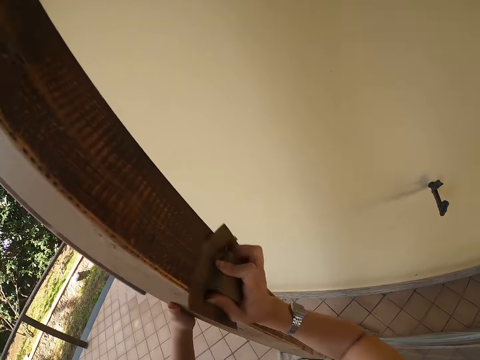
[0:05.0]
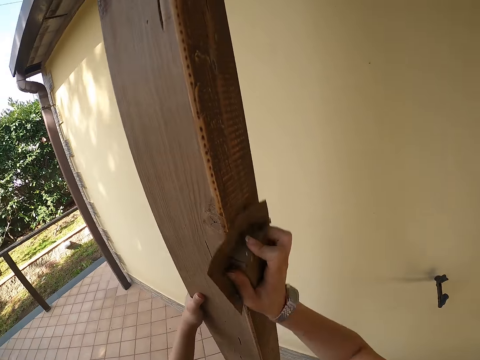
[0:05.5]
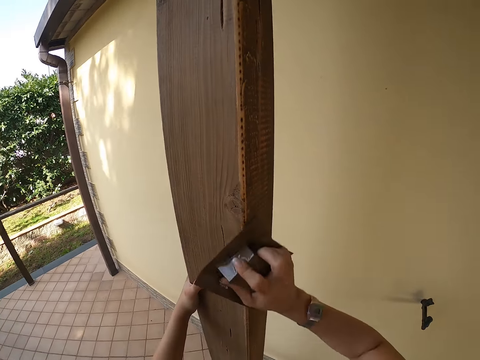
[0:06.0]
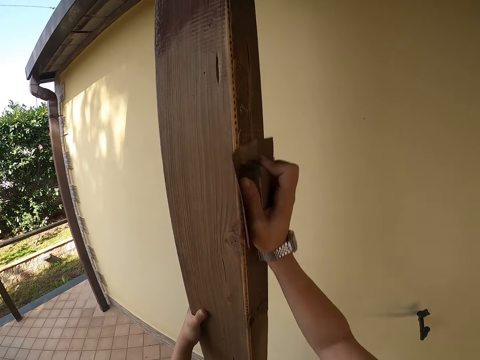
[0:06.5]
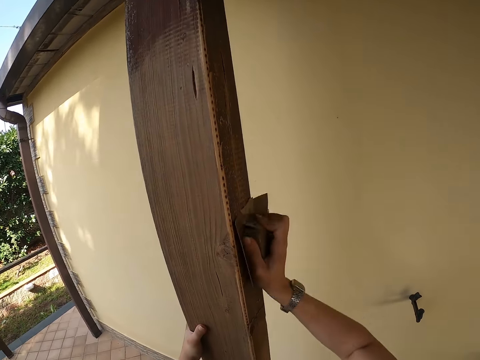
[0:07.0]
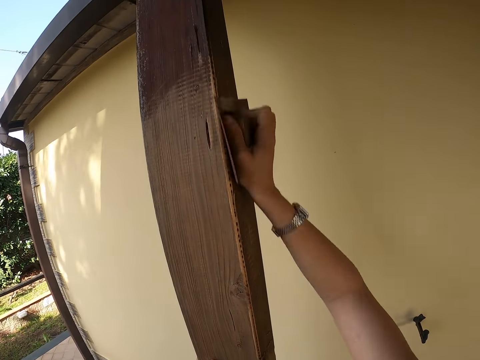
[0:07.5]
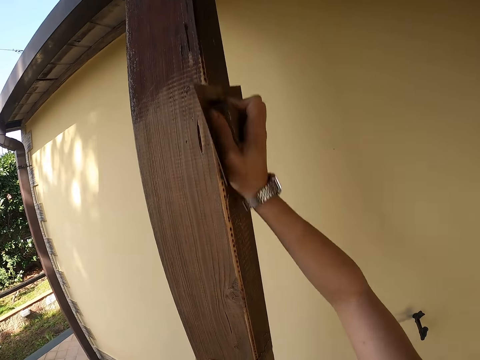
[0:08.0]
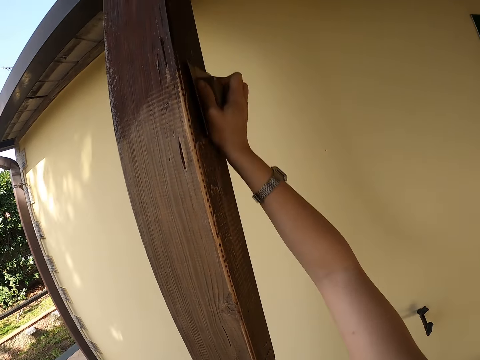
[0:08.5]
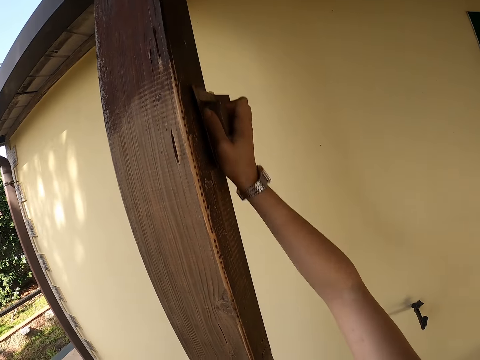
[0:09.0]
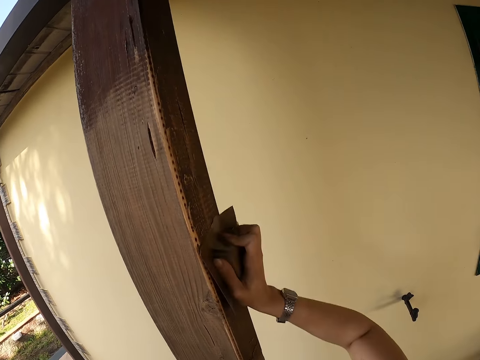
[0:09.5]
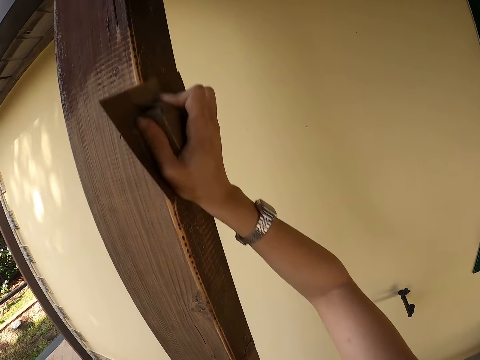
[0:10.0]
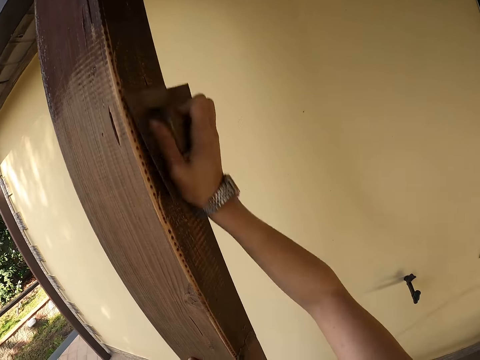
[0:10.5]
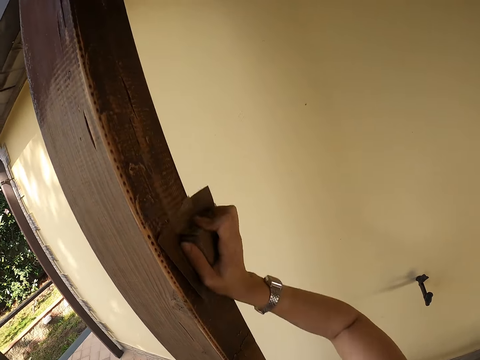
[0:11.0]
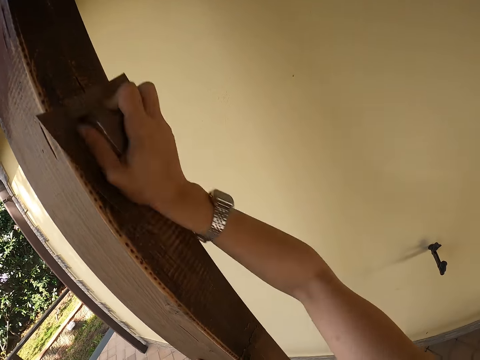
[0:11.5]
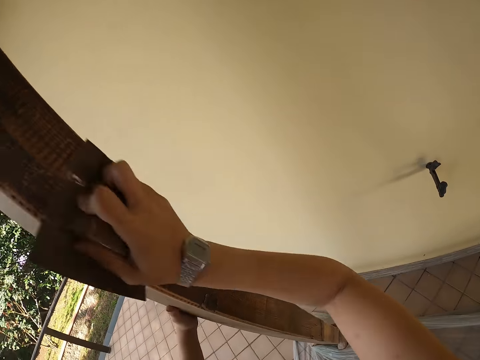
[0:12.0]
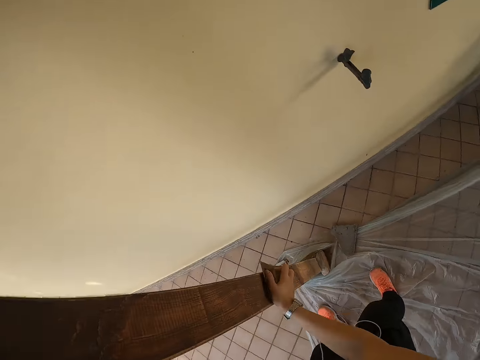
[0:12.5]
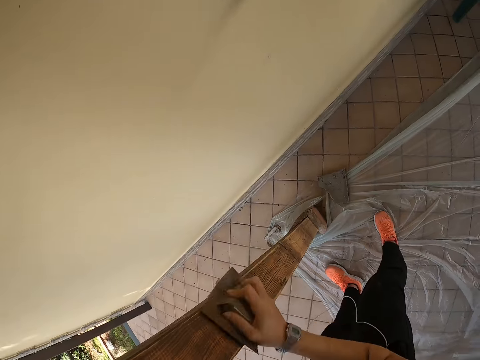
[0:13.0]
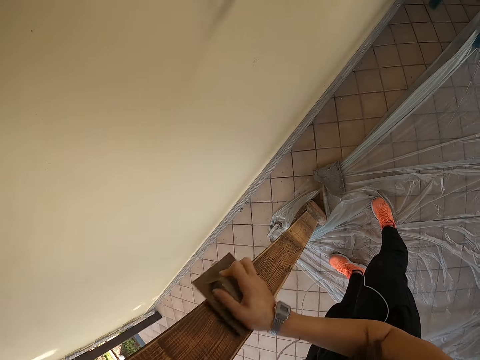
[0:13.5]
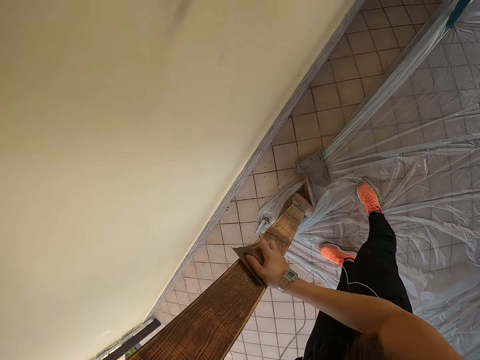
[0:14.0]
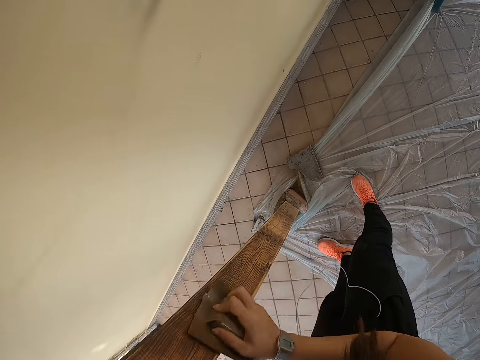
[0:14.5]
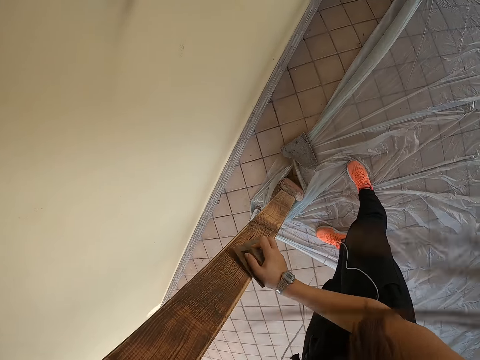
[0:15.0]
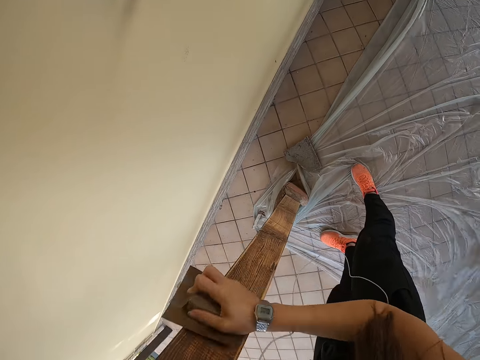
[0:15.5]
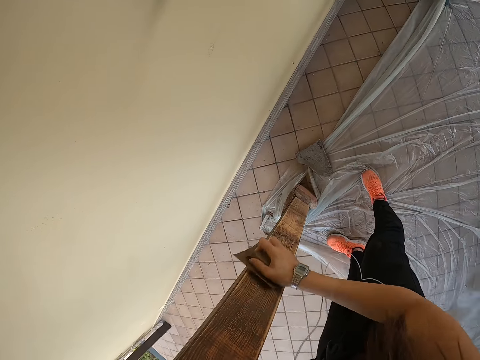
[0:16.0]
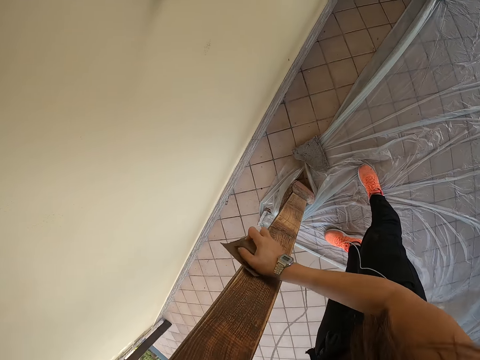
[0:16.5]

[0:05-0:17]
The camera wearer scrubs the middle part of the timber. They scrub the upper part of the timber. They scratch the lower part of the timber.

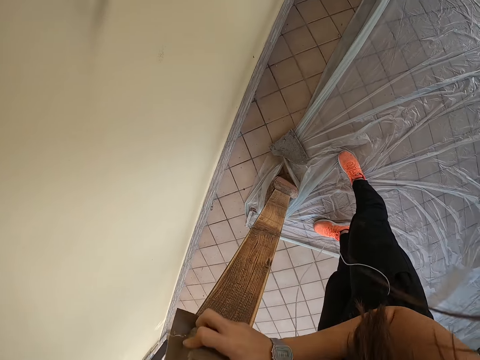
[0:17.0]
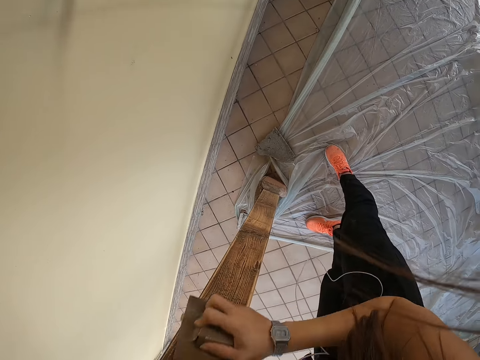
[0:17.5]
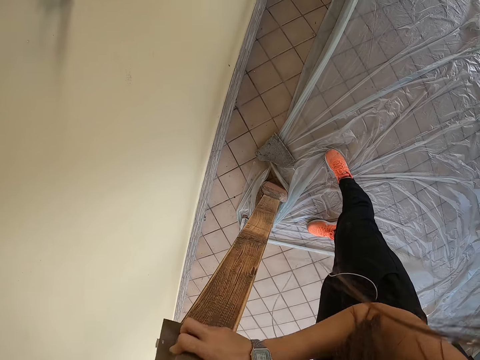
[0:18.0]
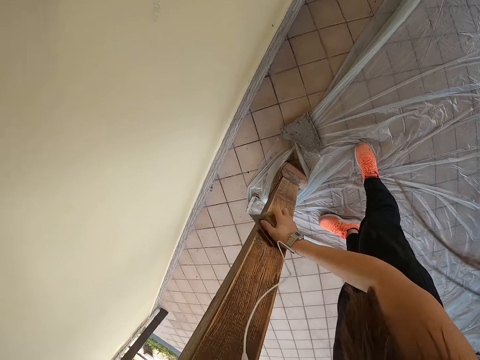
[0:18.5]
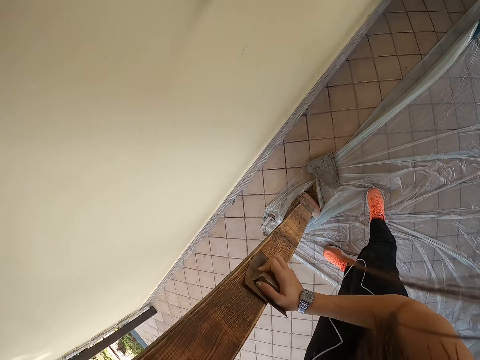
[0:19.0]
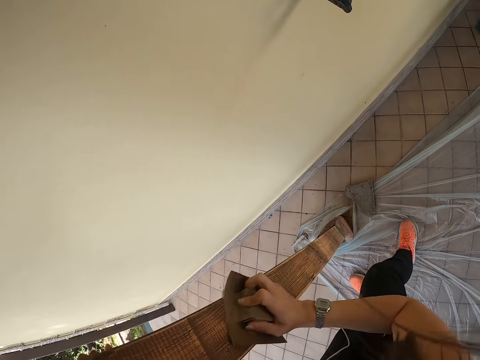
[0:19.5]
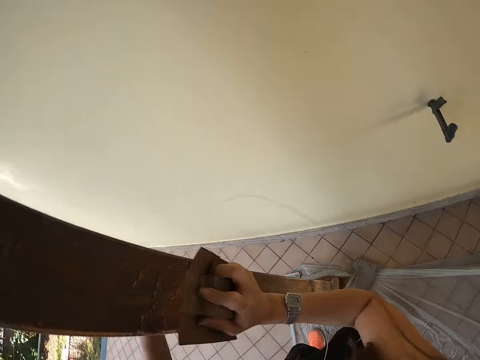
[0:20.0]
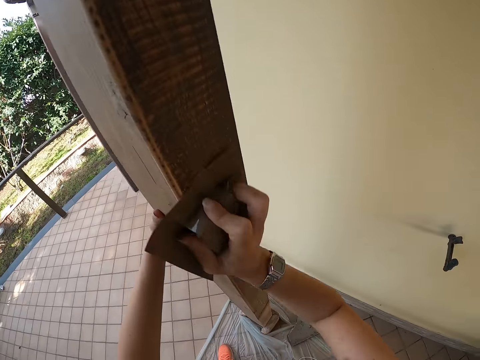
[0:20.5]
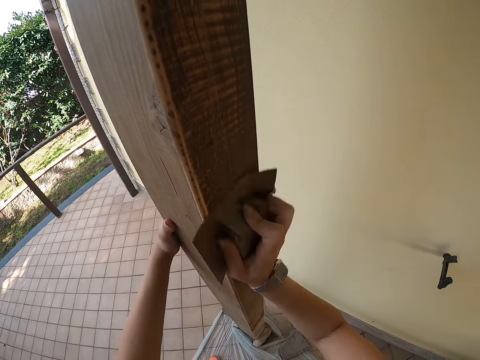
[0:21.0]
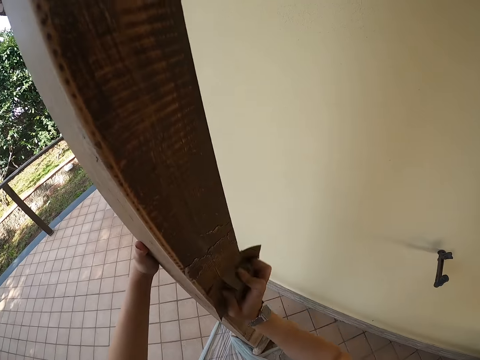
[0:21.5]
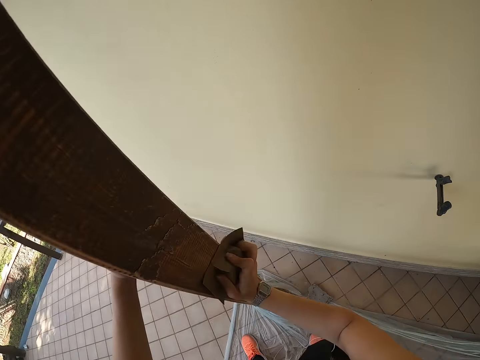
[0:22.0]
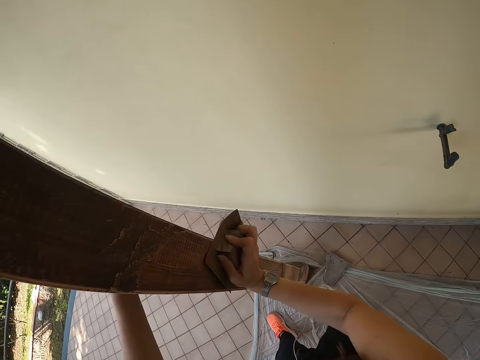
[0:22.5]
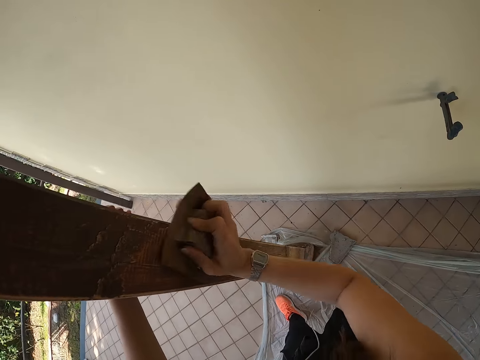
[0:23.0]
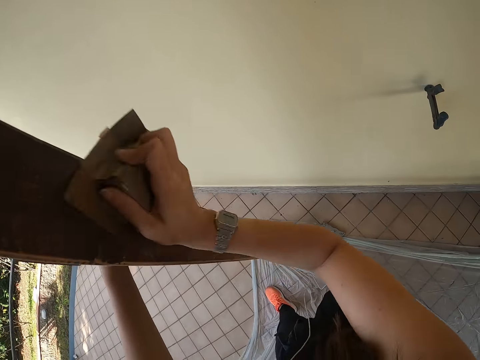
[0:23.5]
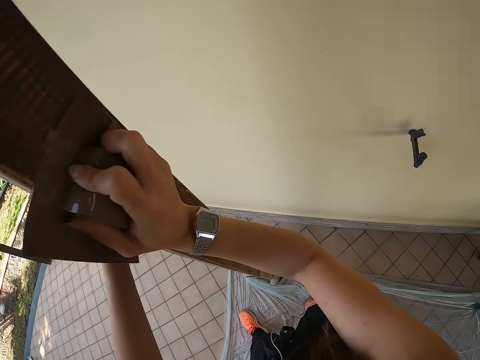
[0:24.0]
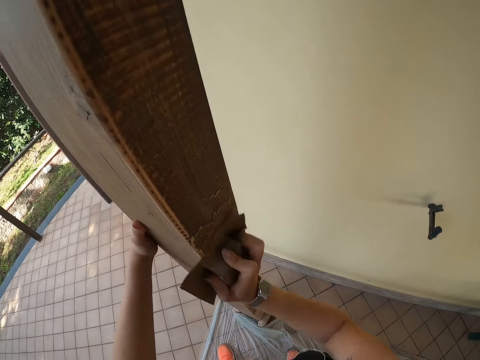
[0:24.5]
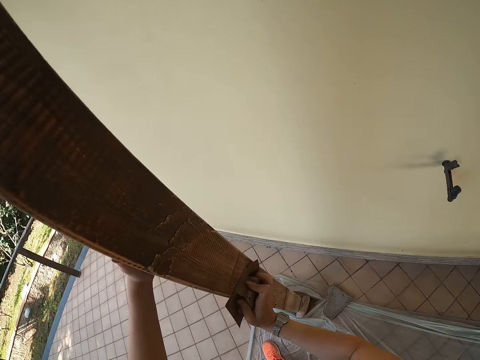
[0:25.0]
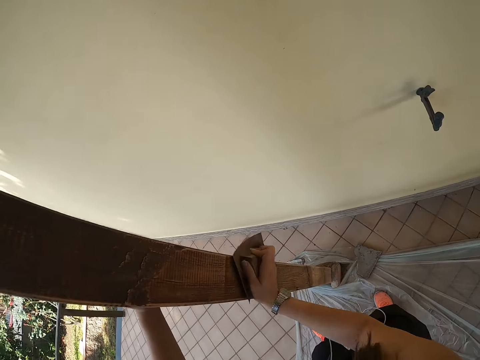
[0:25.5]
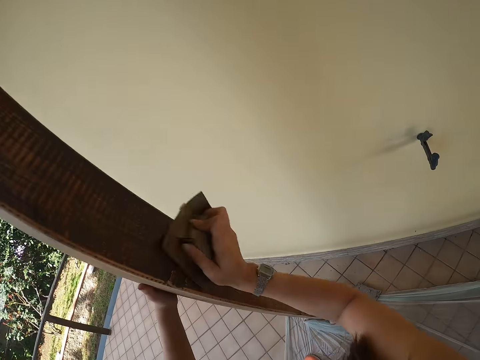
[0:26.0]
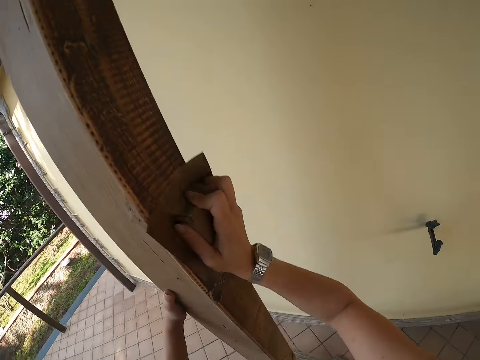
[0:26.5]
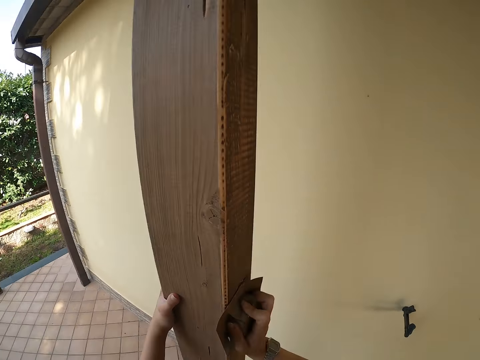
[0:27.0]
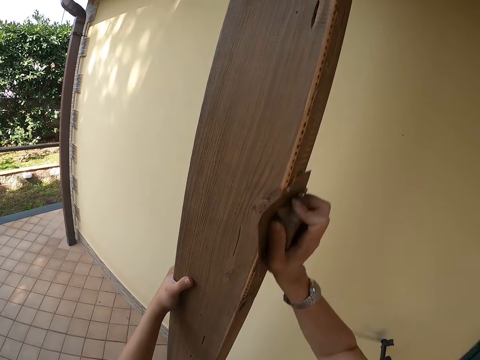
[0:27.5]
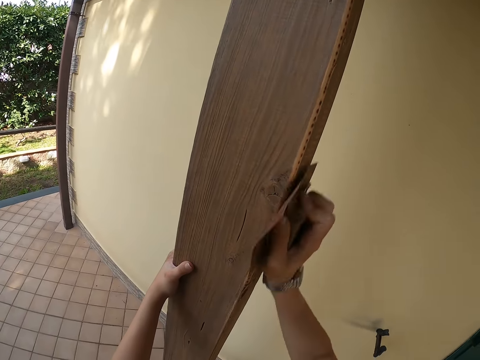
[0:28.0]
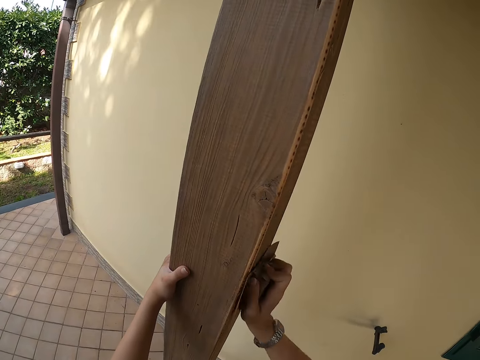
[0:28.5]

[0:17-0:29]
The camera wearer scrubs the middle part of the timber.

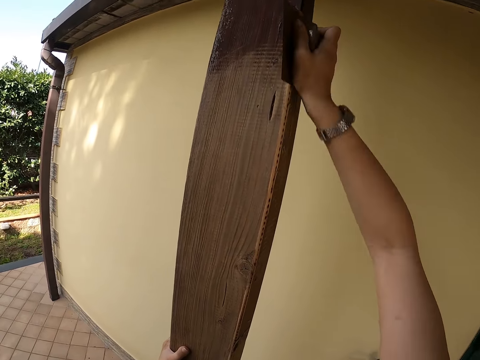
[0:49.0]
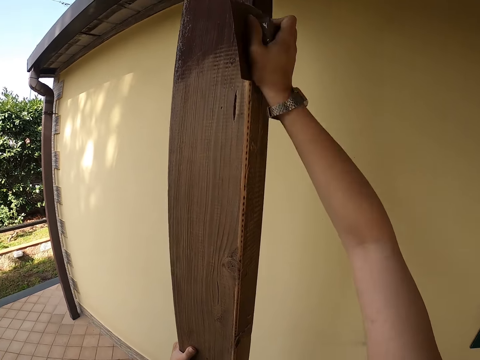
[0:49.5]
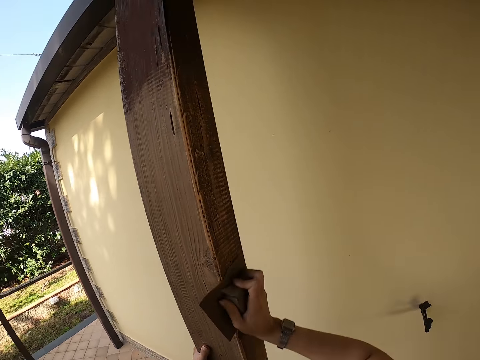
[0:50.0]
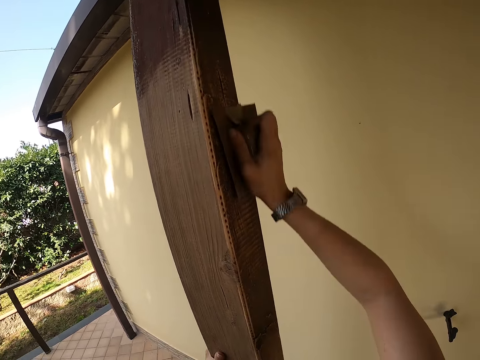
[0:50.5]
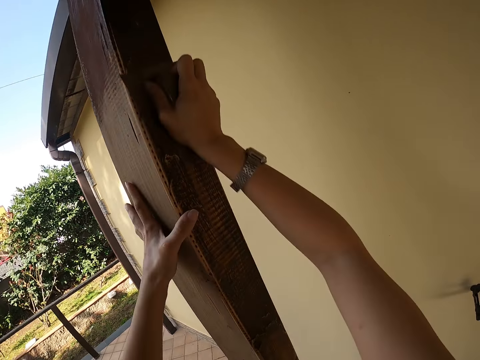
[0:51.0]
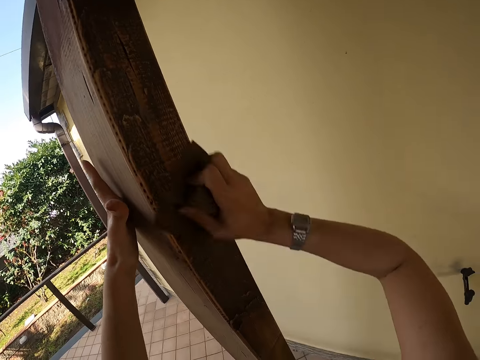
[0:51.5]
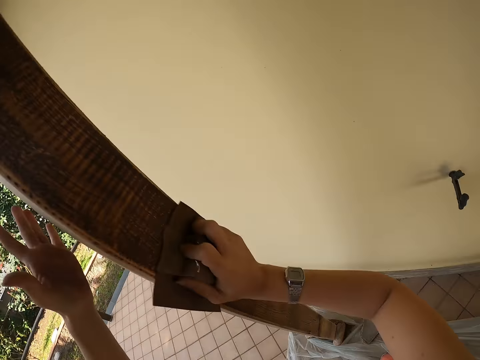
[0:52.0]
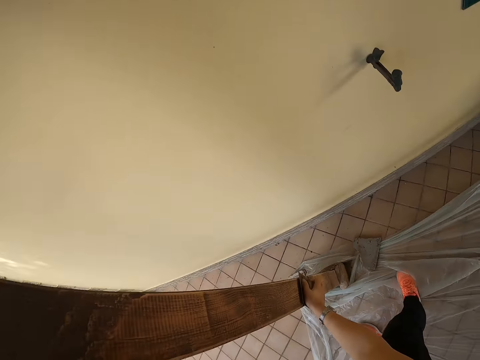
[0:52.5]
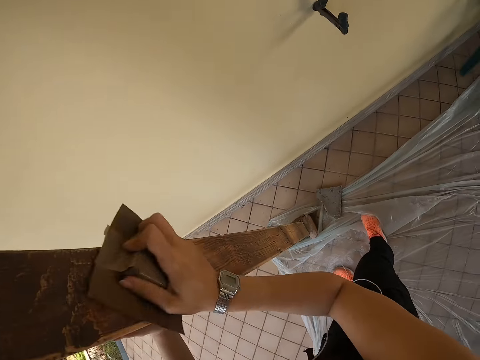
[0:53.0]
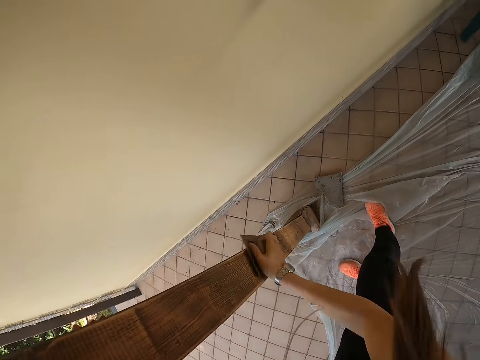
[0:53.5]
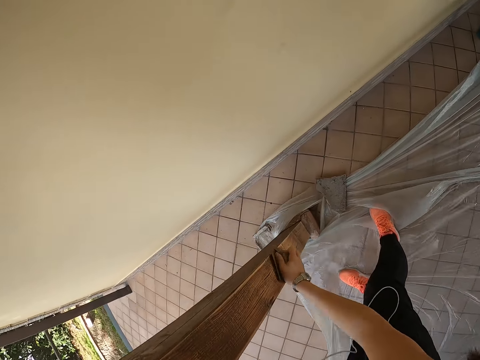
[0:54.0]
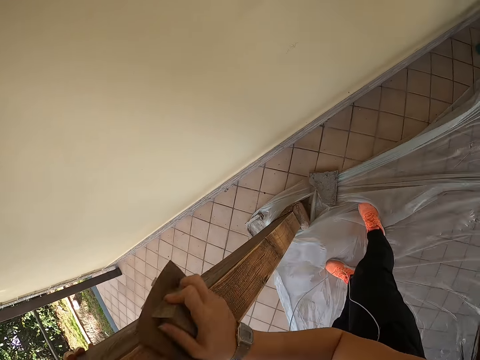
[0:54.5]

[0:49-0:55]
The camera wearer touches the wood with her left hand. She holds the timber in her left hand. She moves her left hand on the wood. She scratches the lower part of the timber.
